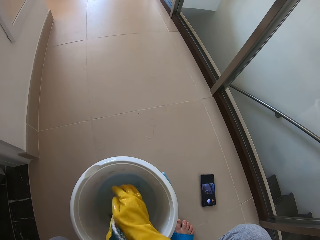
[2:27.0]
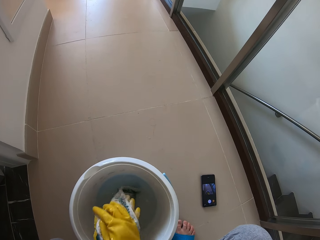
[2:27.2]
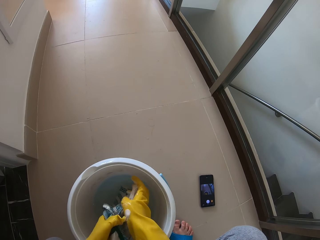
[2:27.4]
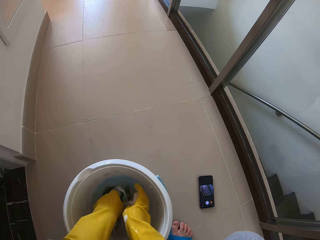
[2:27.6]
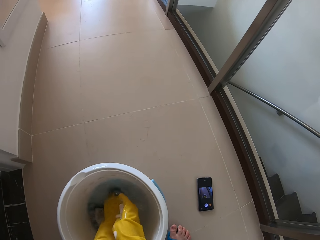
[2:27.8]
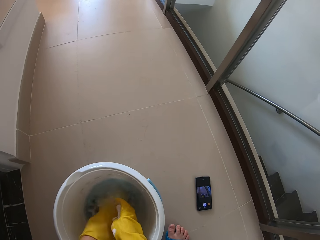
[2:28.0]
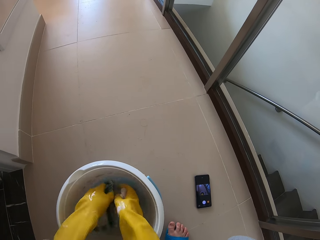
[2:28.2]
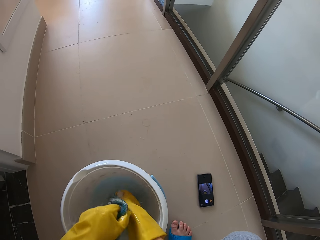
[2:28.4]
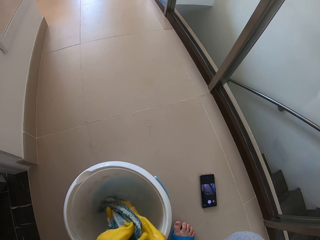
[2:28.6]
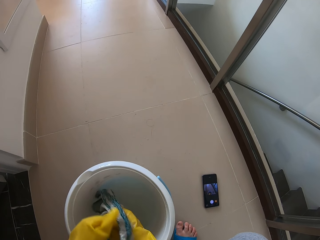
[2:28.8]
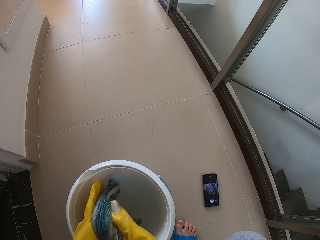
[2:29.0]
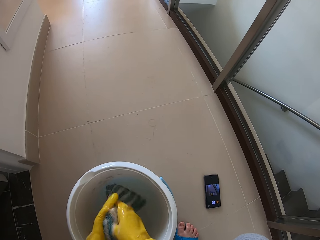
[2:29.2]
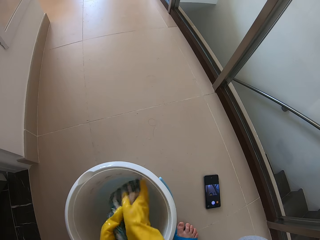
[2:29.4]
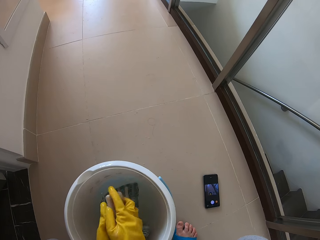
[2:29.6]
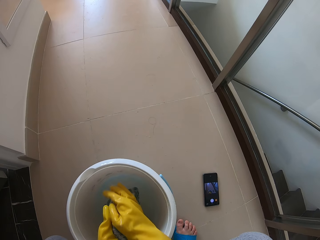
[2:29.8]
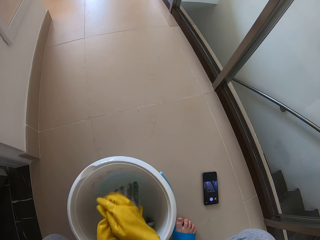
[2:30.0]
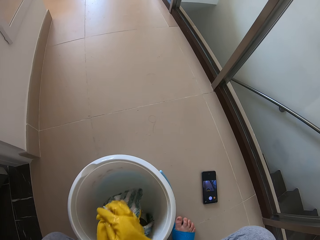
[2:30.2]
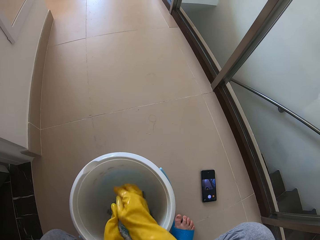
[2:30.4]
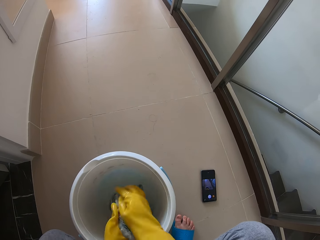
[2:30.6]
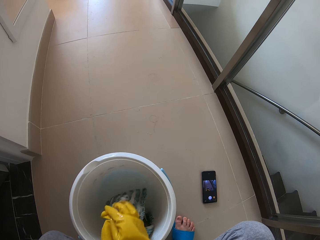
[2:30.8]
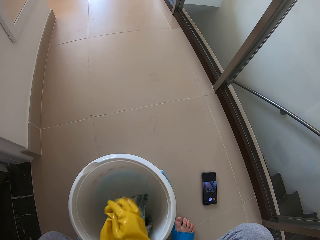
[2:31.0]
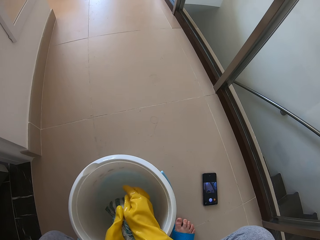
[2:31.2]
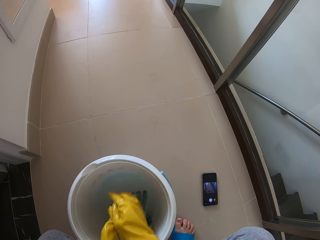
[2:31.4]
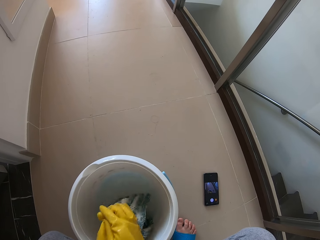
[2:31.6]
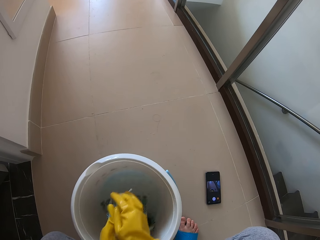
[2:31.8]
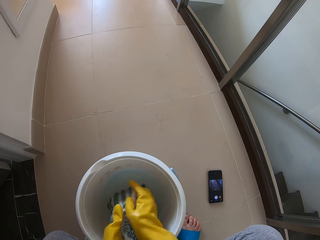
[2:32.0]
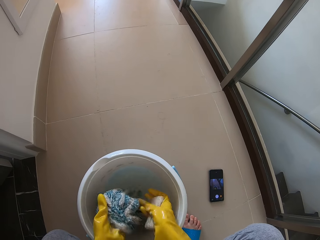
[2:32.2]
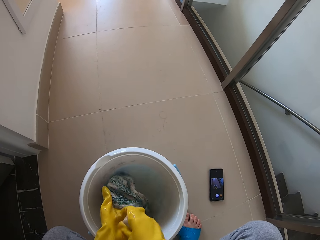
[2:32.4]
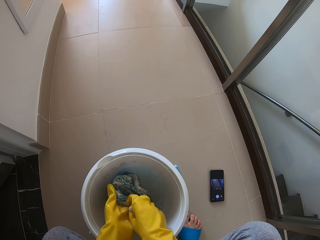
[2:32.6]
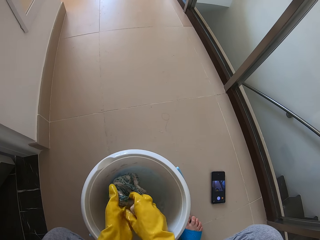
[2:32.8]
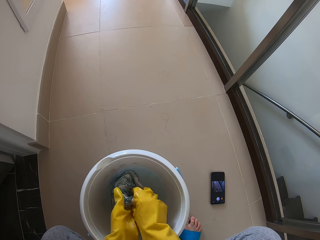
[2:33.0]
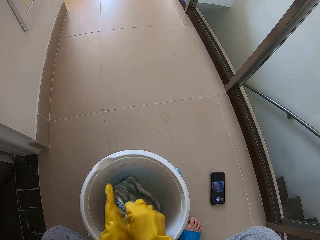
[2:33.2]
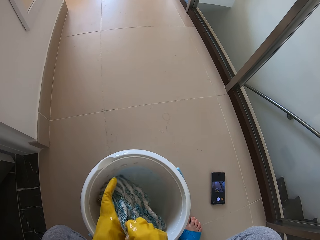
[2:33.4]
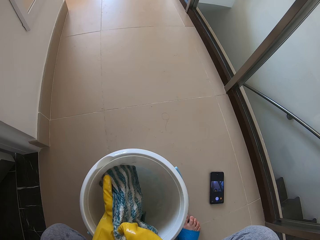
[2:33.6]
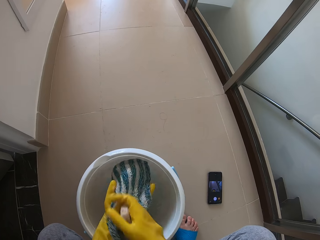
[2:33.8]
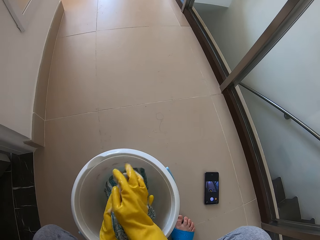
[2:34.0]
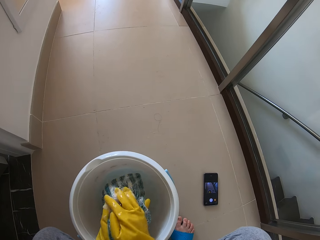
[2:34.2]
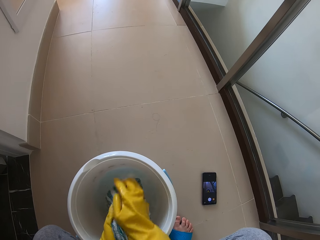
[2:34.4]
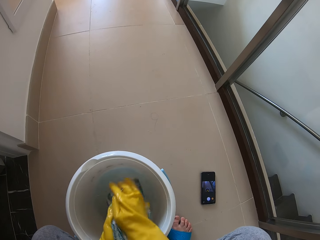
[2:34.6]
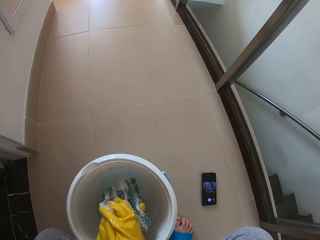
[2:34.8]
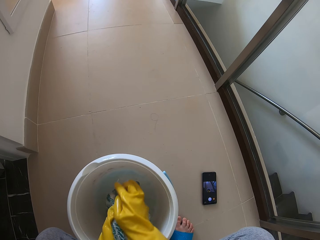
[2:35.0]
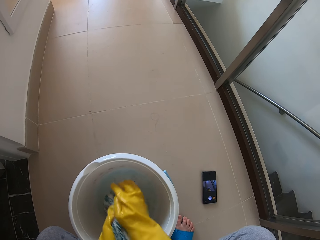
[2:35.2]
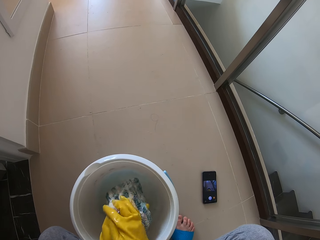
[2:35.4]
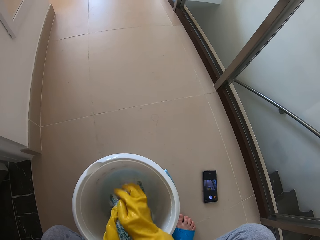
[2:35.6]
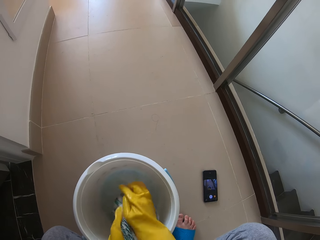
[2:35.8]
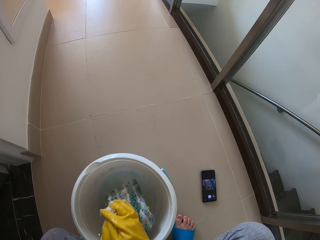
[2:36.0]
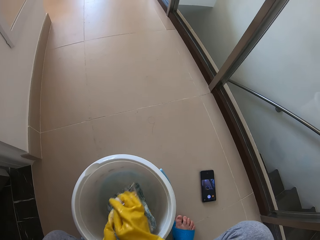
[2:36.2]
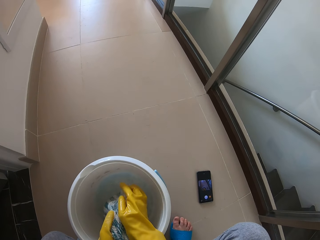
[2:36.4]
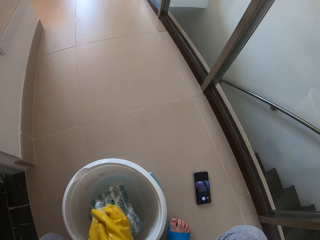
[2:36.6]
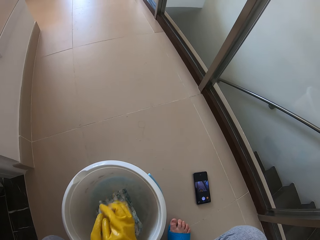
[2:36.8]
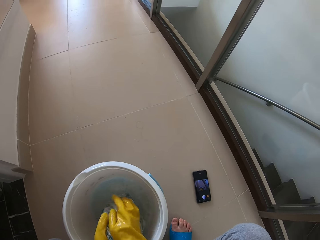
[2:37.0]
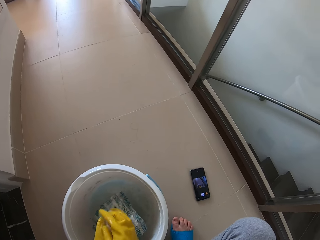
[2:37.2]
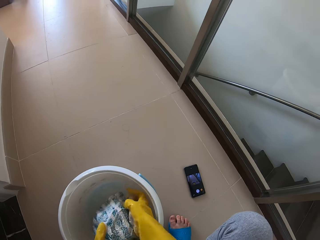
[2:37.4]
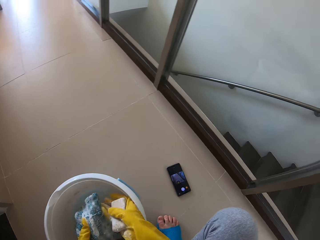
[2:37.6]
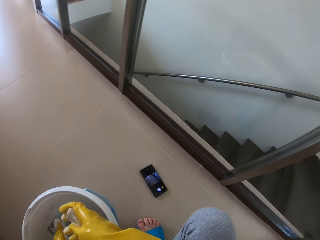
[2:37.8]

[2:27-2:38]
The camera wearer dips a cloth in water. They apply soap on the cloth. They move the cloth. They apply soap on the cloth.

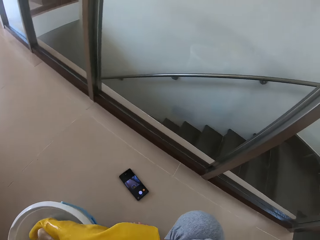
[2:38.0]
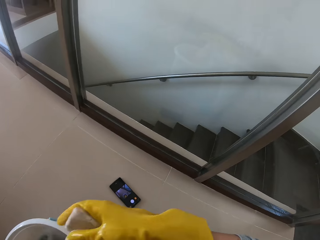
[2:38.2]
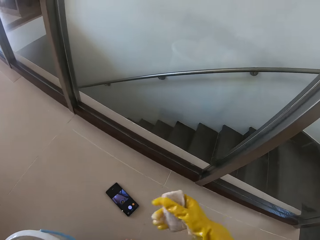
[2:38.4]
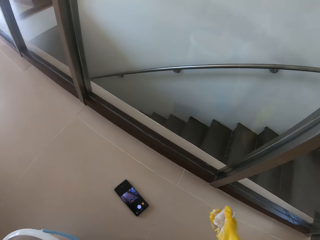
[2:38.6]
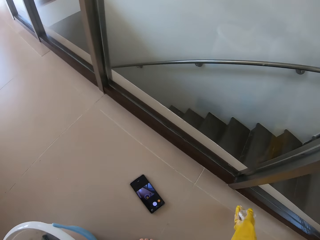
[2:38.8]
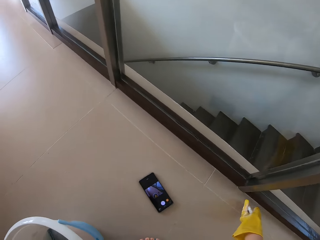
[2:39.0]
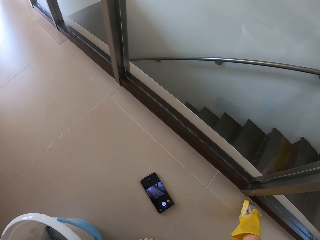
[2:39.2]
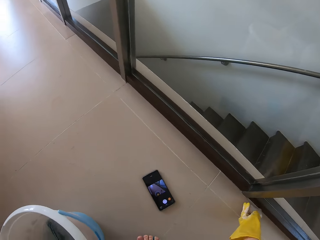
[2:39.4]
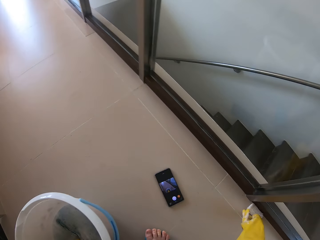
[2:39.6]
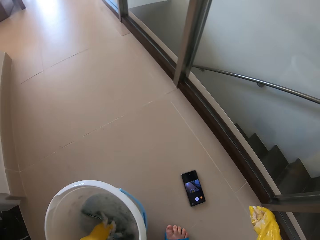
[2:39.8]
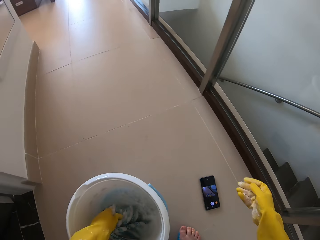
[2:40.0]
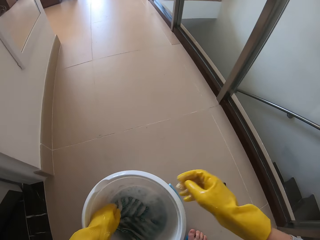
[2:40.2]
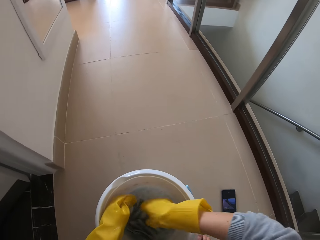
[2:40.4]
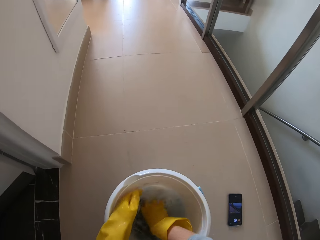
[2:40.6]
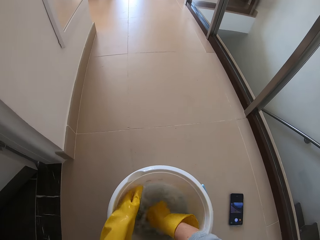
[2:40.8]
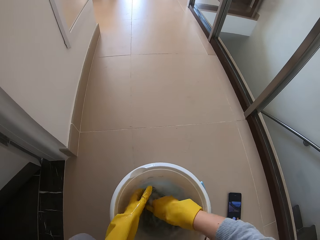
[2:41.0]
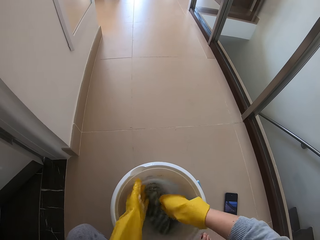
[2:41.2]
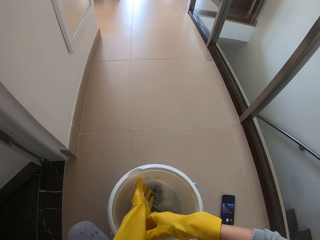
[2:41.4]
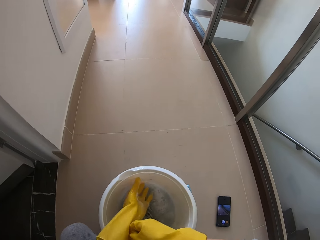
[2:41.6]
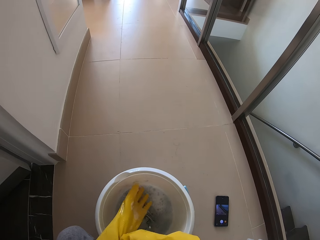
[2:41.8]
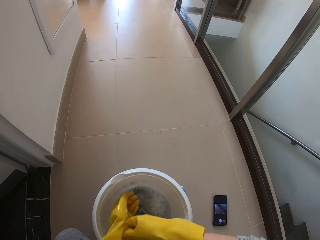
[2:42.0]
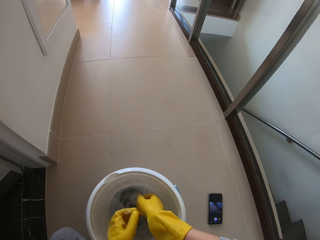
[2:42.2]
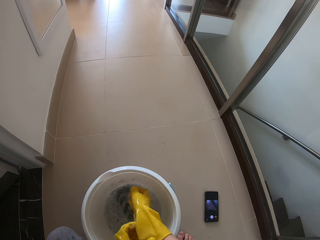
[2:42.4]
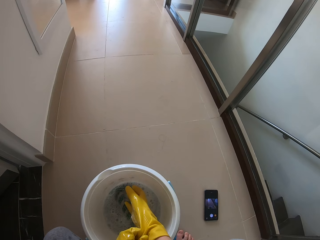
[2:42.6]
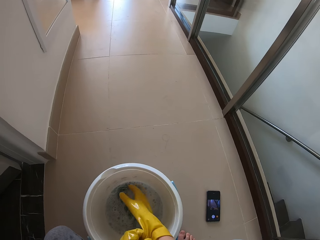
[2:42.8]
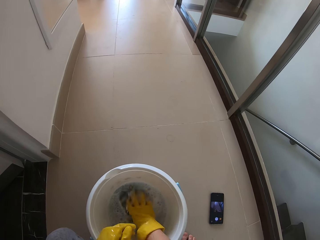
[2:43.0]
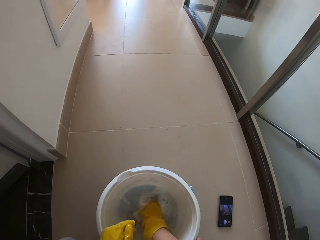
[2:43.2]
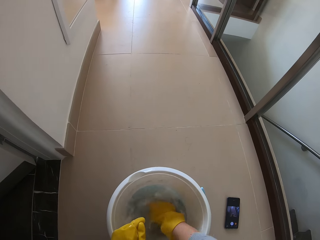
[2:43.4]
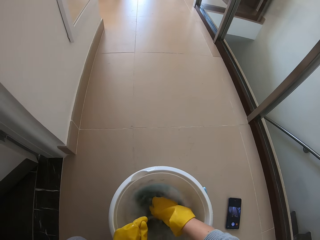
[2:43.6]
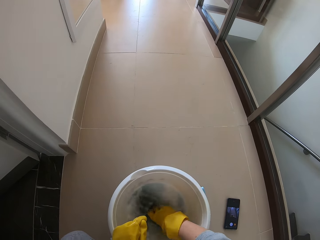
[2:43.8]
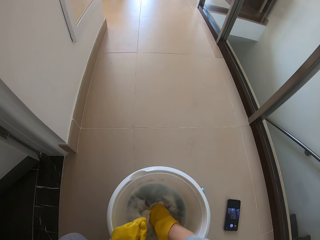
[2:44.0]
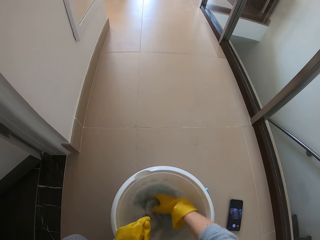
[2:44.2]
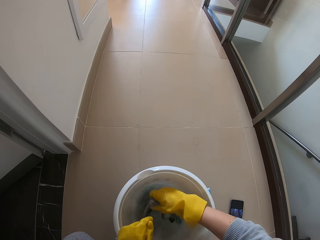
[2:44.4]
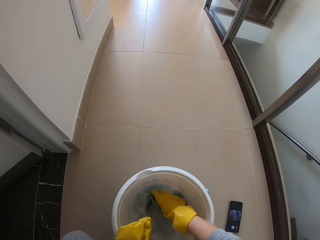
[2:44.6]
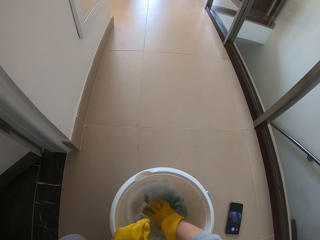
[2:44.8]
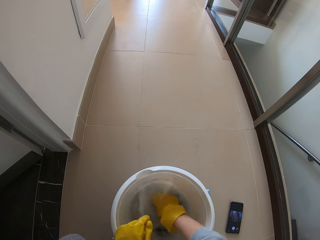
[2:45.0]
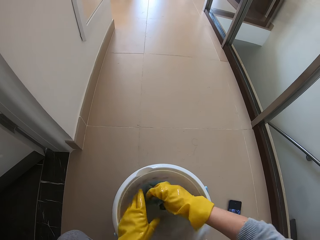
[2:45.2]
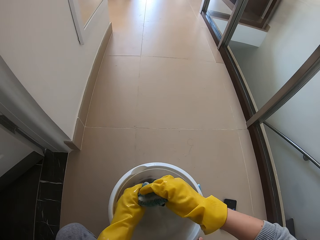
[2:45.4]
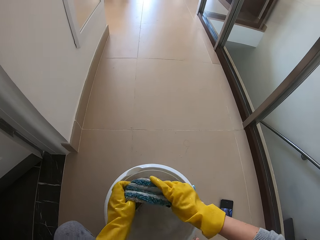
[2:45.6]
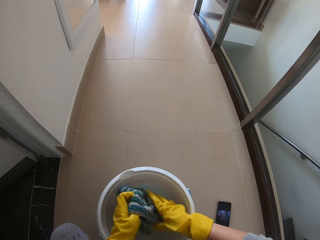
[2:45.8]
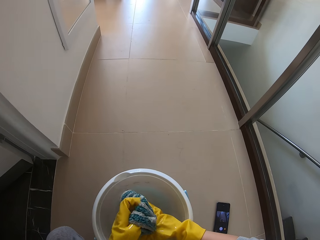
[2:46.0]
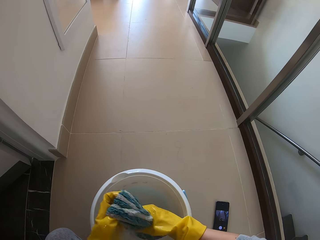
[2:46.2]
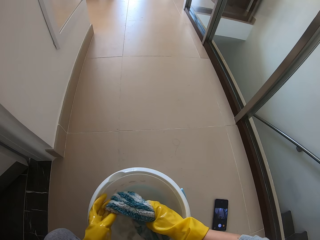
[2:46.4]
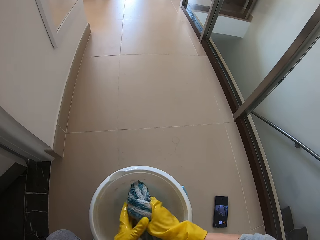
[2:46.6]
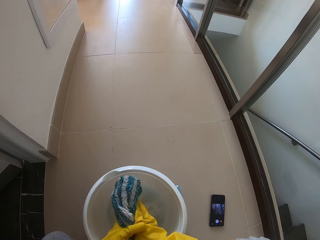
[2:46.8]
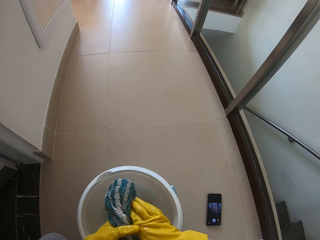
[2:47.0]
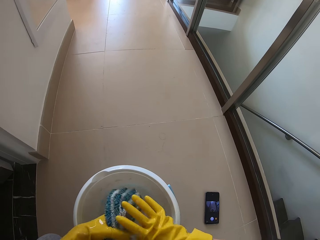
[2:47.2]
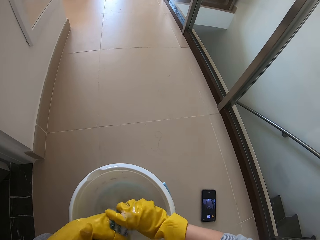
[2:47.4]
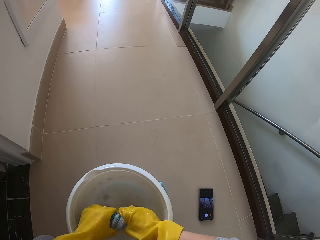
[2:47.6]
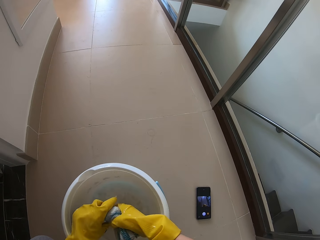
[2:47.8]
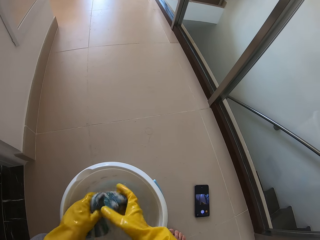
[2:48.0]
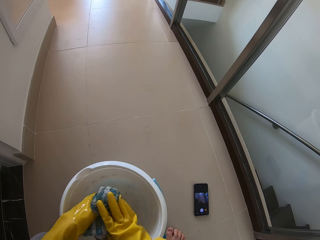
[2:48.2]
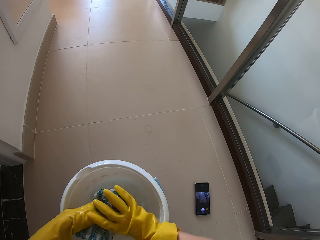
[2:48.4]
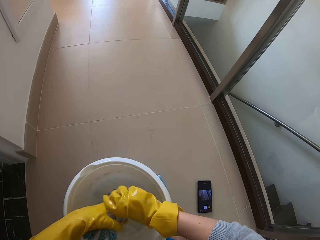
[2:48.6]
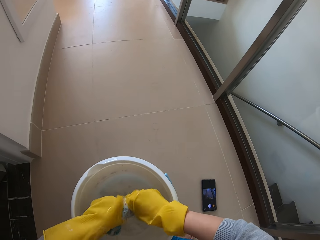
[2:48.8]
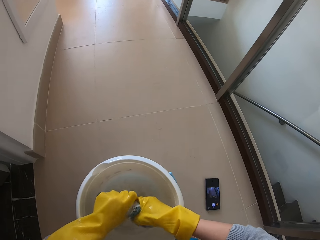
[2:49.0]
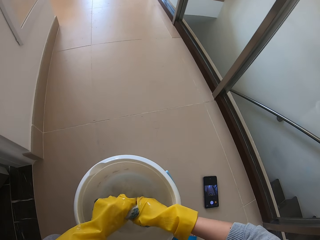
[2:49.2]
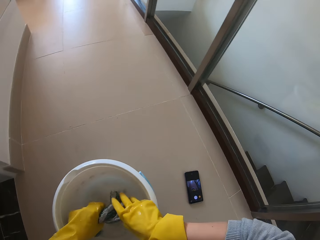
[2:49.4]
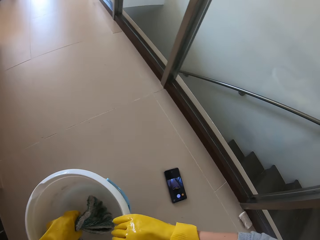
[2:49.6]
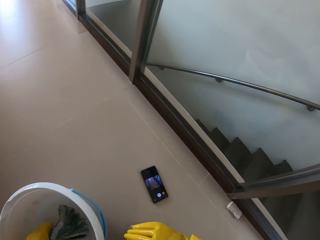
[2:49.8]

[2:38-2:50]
The camera wearer drops the bar soap on the floor. They dip the cloth in water. They rinse the napkin in the bucket. They adjust the glove. They adjust the glove again. They move the cloth in the water. They lift the cloth. They hold the cloth. They hold the cloth again. They squeeze the cloth.
